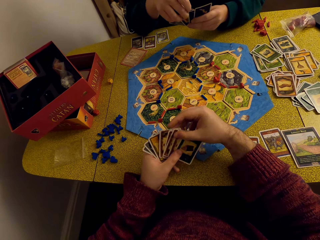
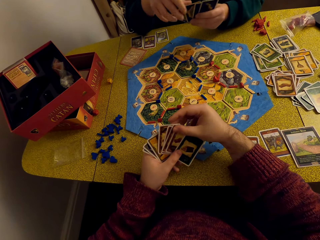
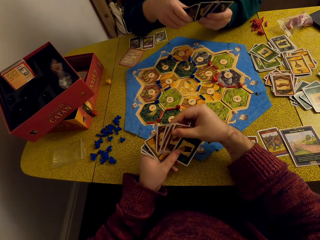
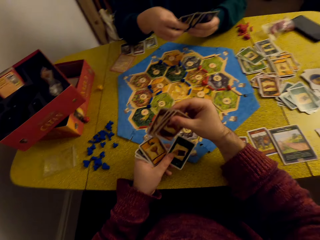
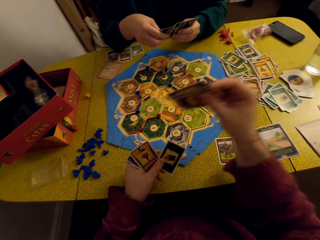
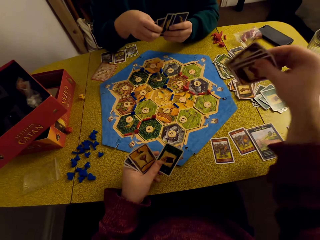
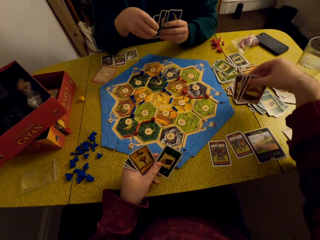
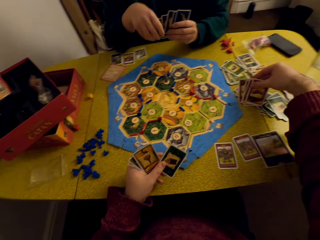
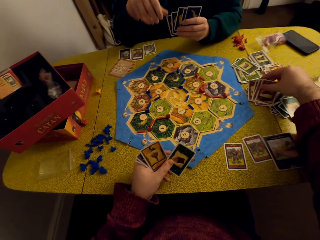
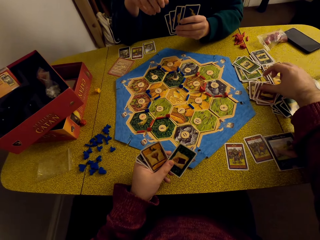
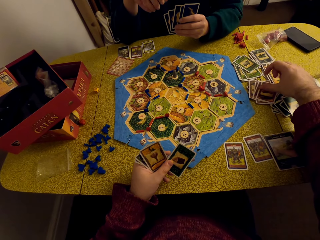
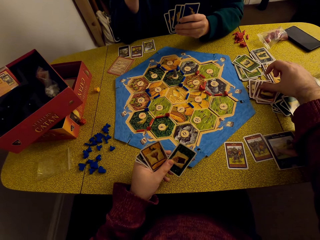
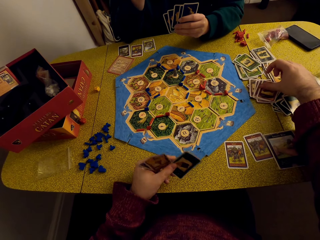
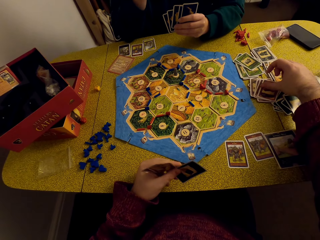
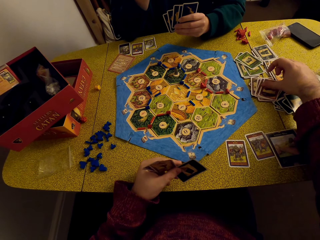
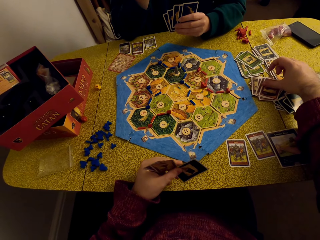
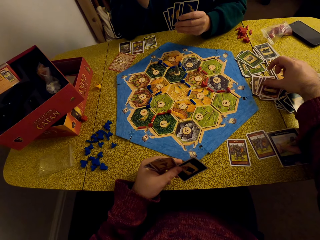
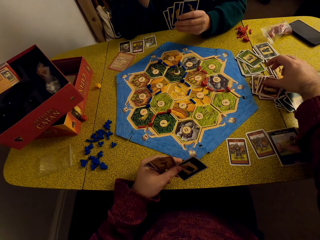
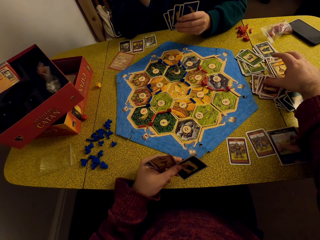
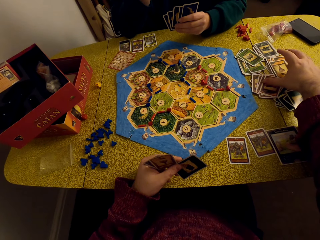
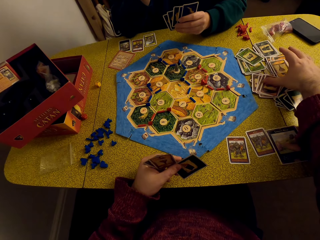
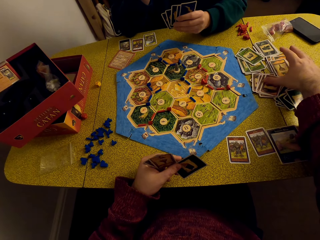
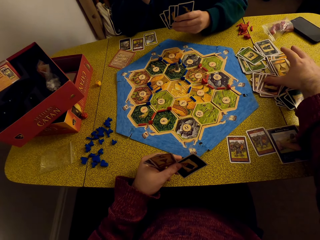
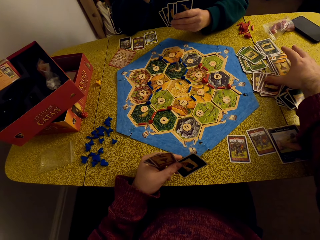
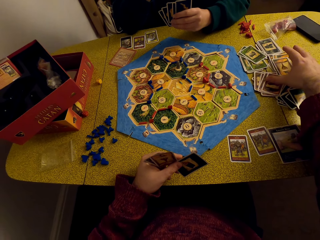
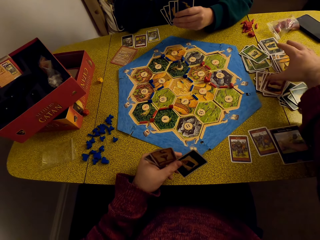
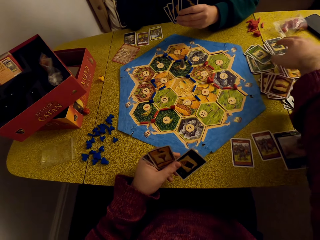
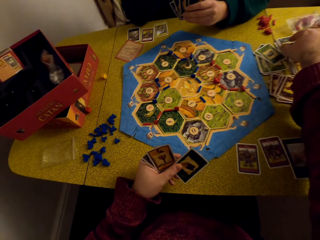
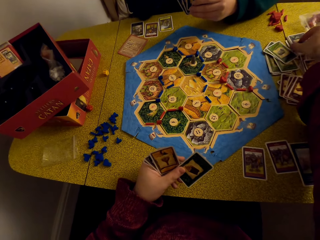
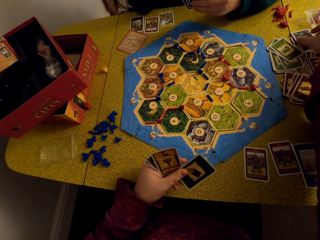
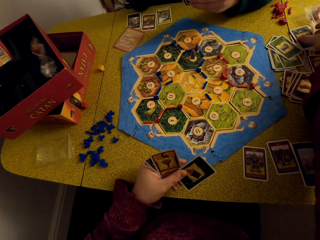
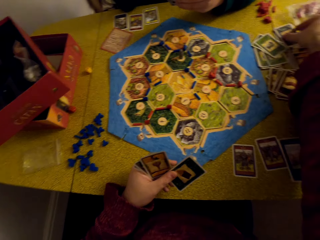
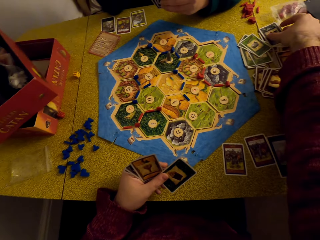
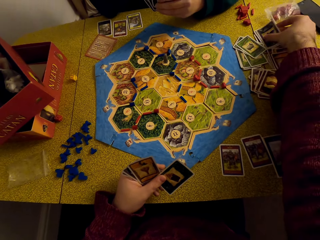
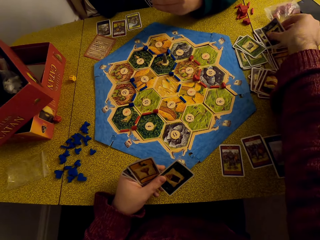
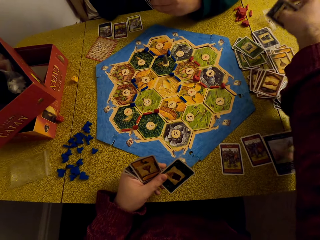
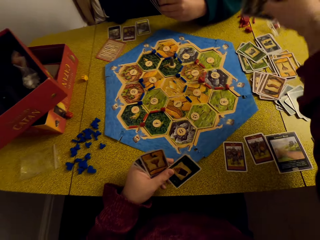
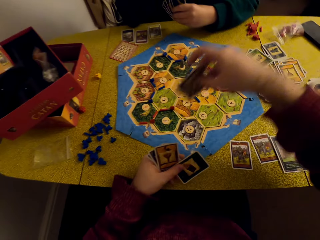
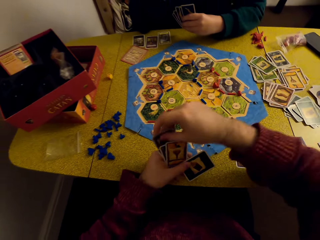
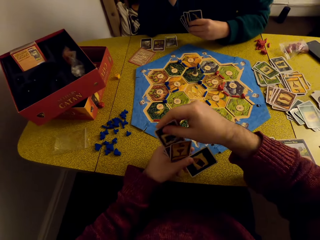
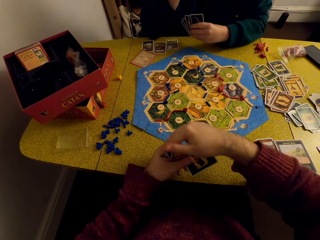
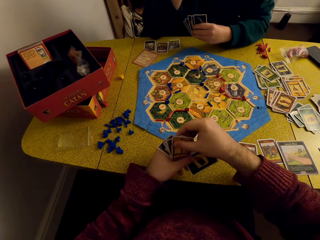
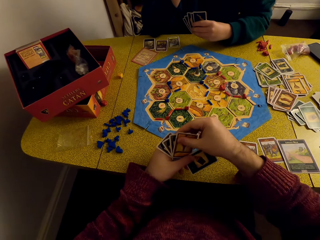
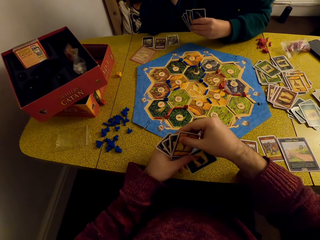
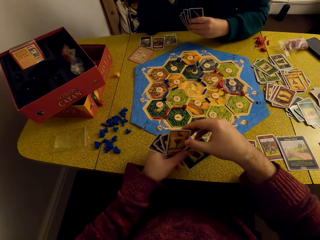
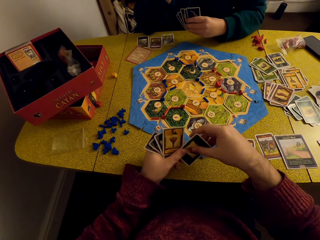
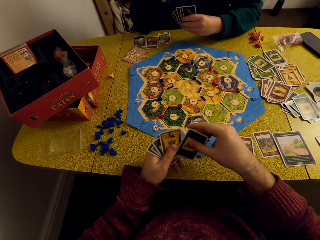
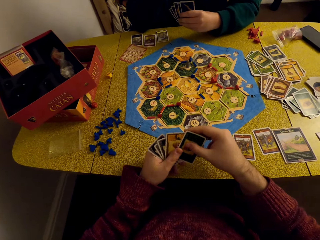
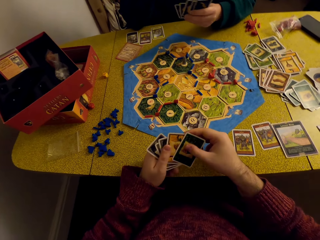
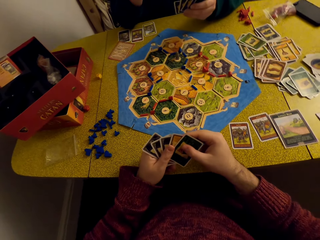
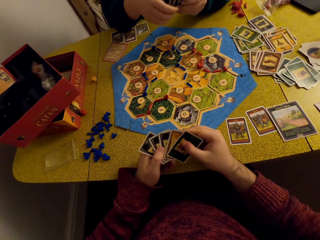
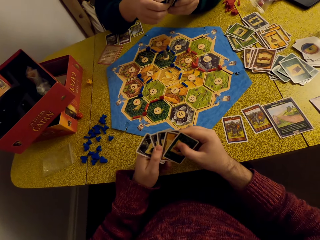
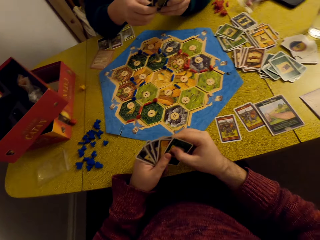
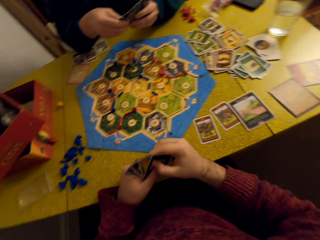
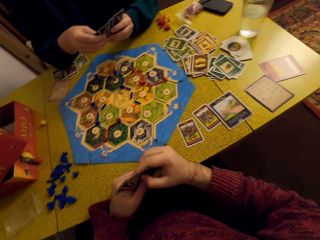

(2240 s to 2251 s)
The camera wearer looks at the cards. They place the cards on the other cards. They pick a card from the other cards. They look at the cards.

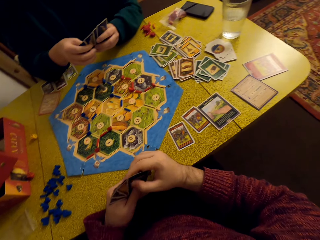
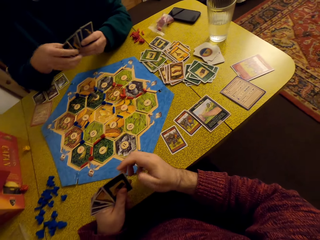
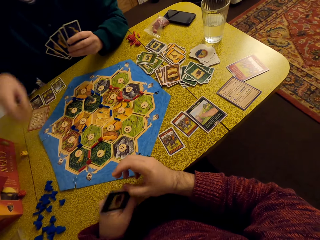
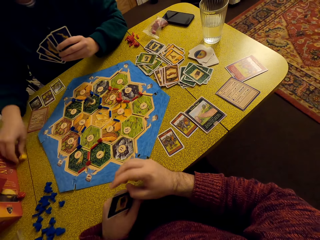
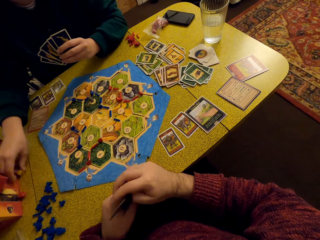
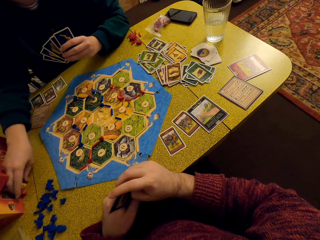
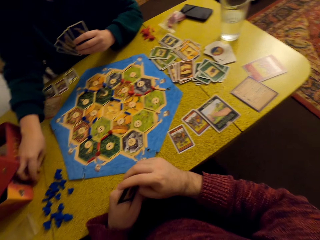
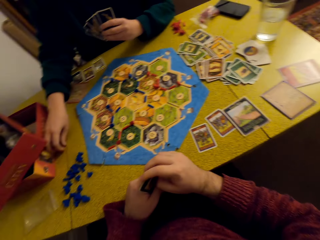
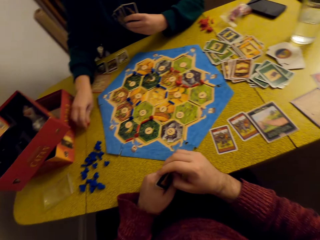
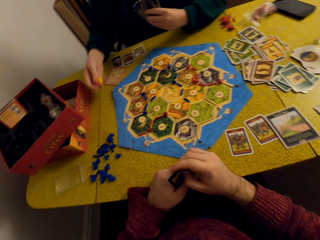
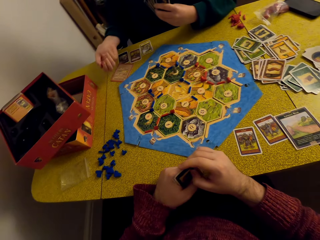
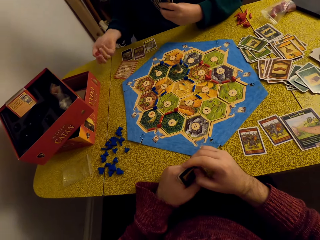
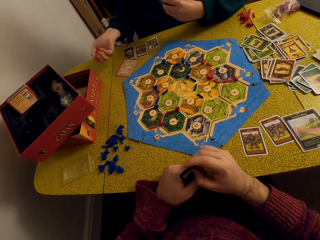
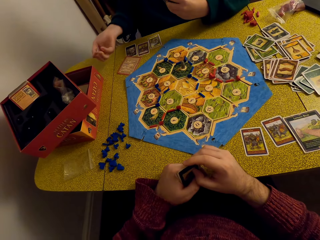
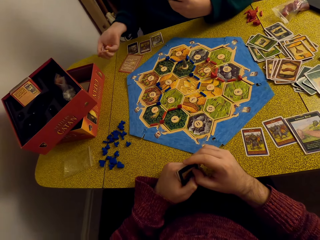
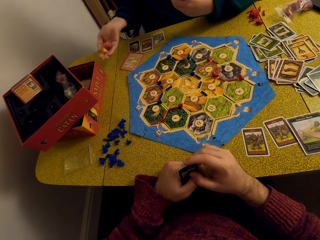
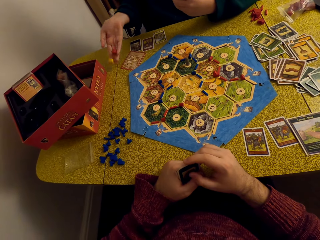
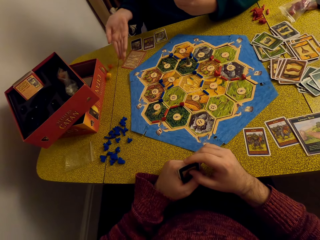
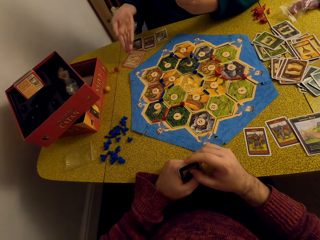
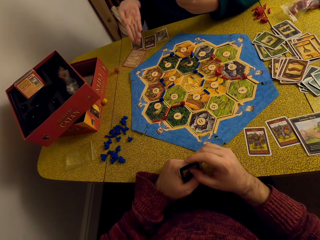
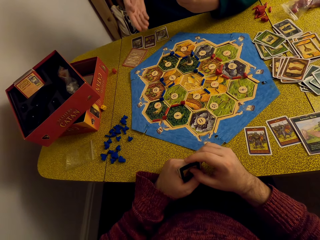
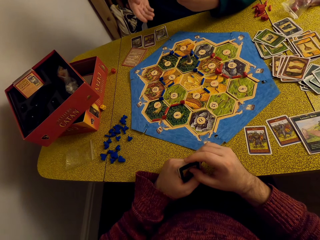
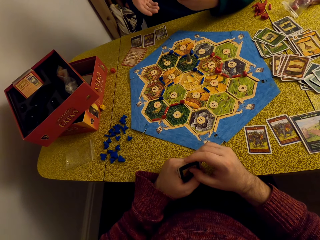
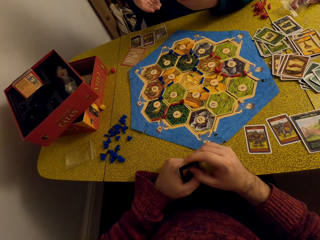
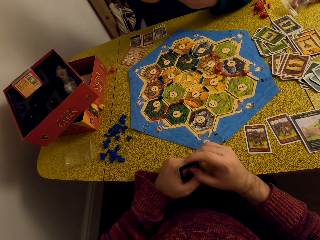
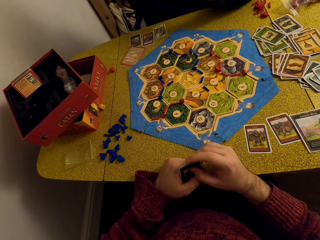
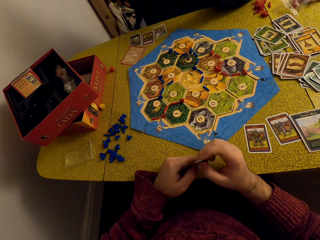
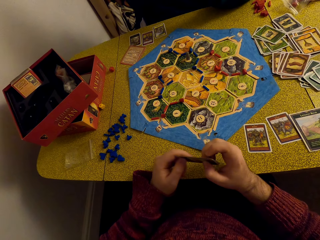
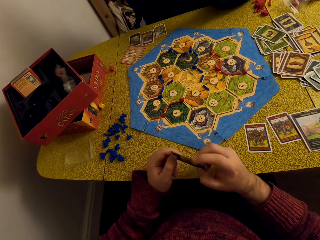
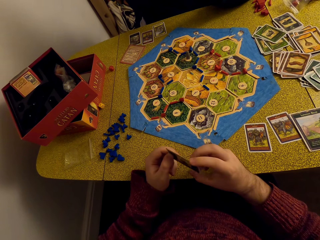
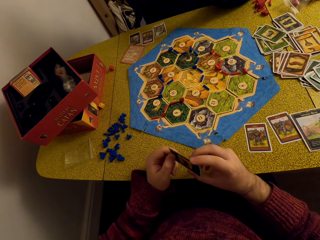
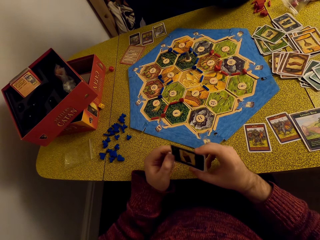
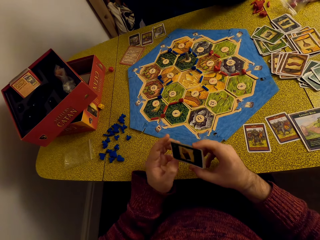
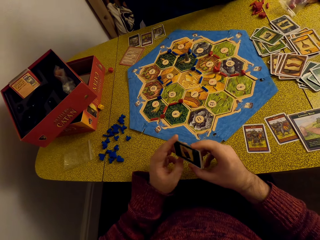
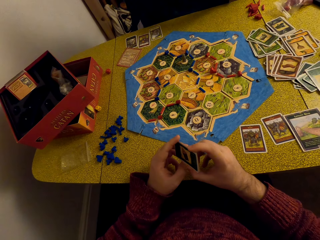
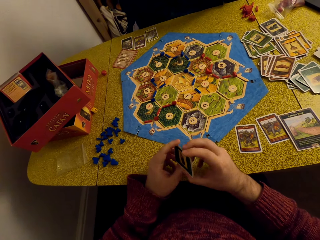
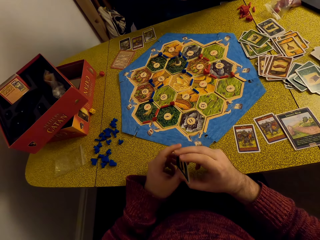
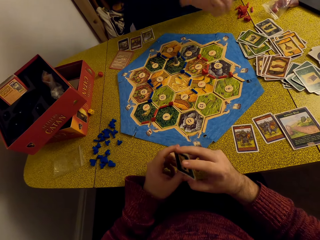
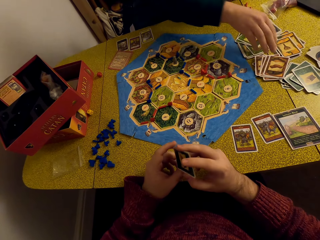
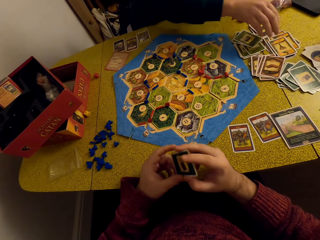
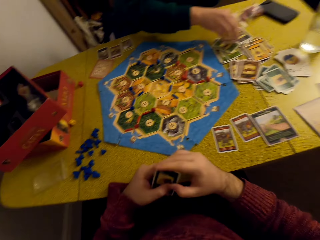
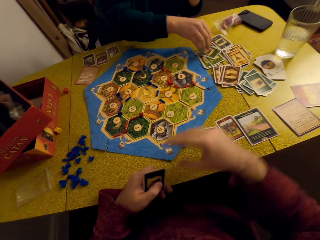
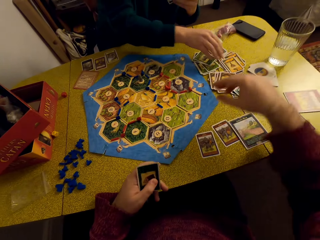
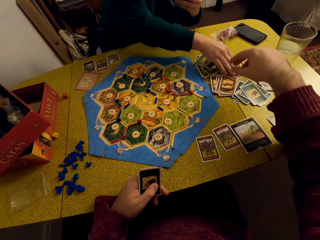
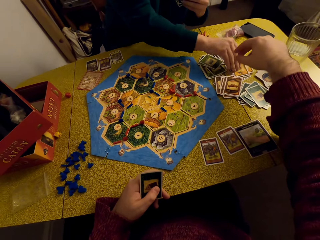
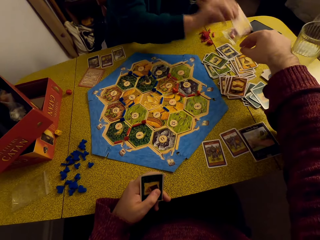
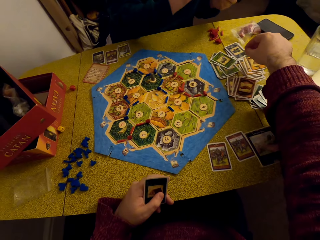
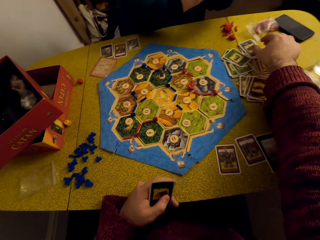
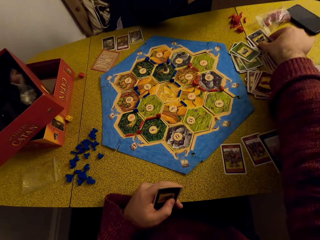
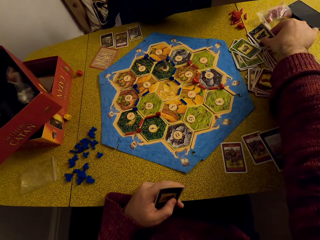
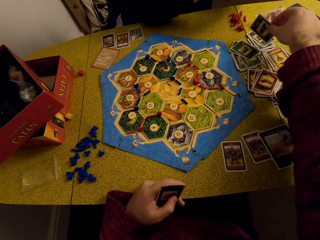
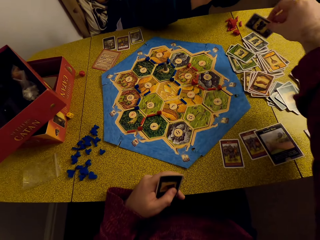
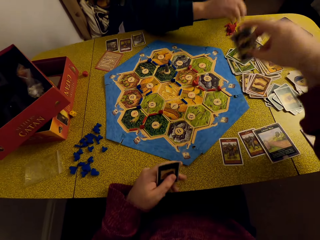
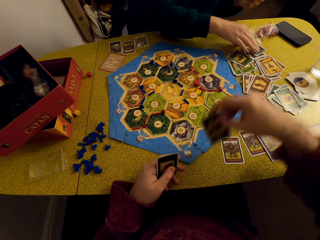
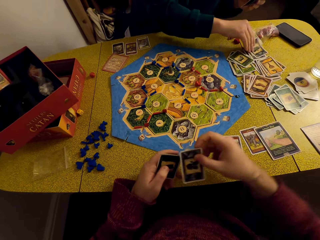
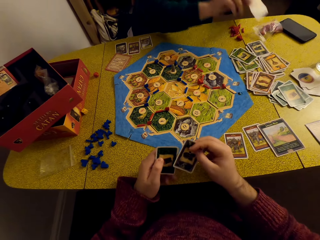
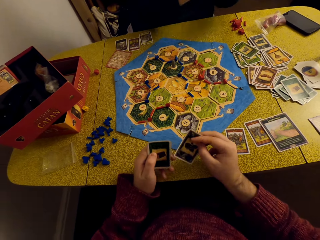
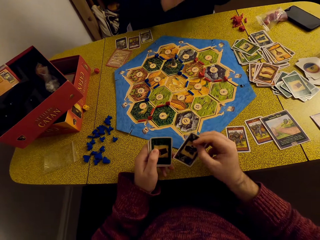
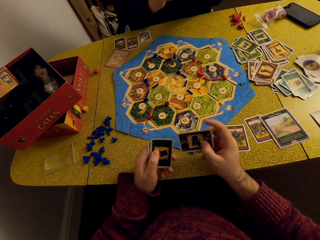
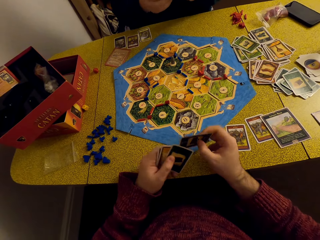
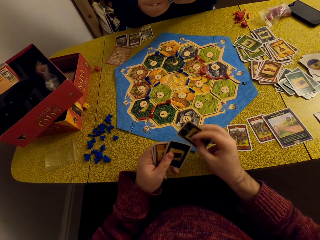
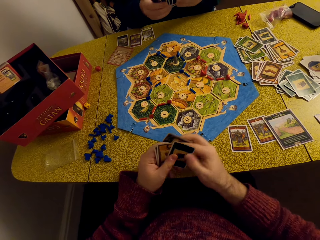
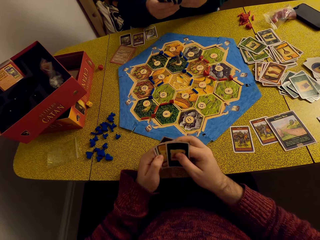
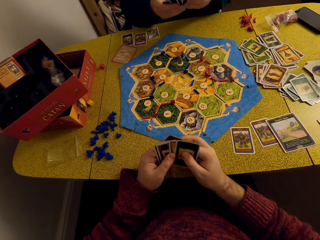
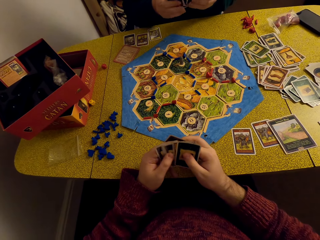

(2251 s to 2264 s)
A woman takes the dice from the table. She holds the balls on the table, rolls the dice and places the balls on the table. The camera wearer converses with the woman. The woman picks a card from the other cards. The camera wearer picks a card from the other cards. The woman picks a card from the table.
